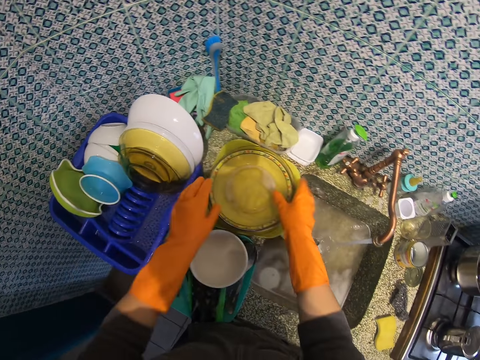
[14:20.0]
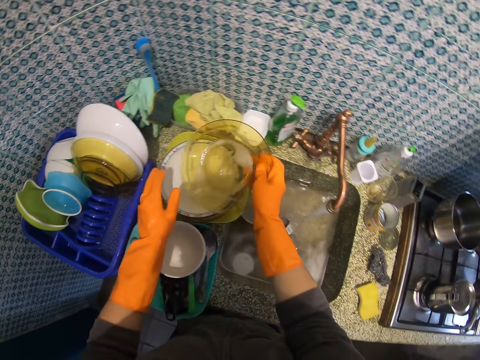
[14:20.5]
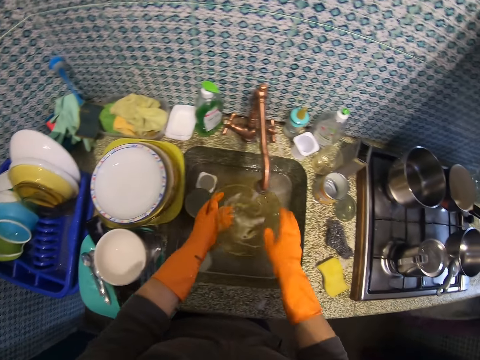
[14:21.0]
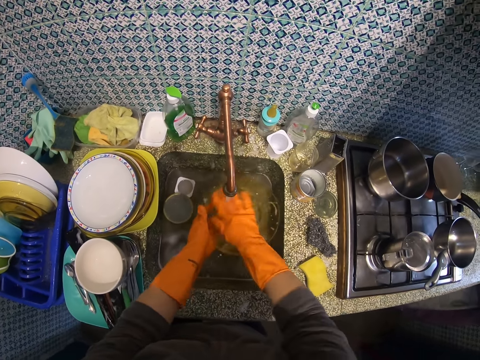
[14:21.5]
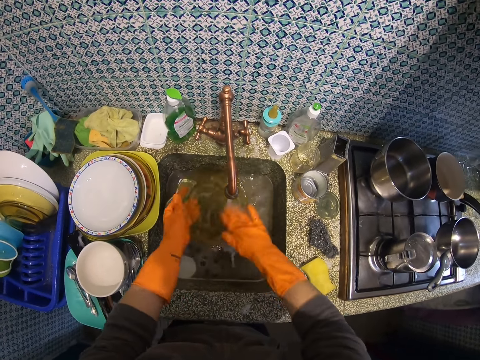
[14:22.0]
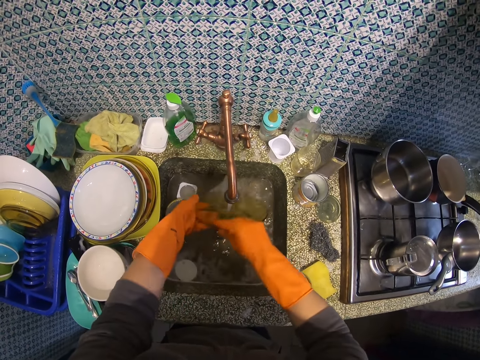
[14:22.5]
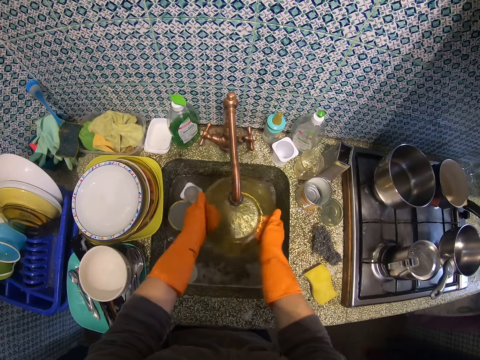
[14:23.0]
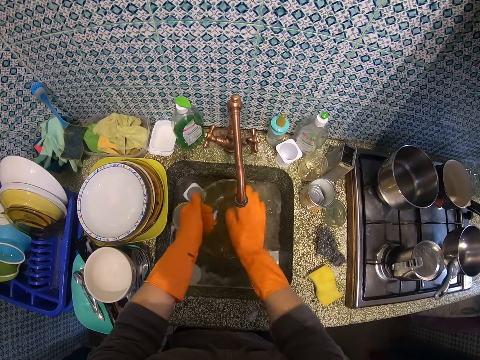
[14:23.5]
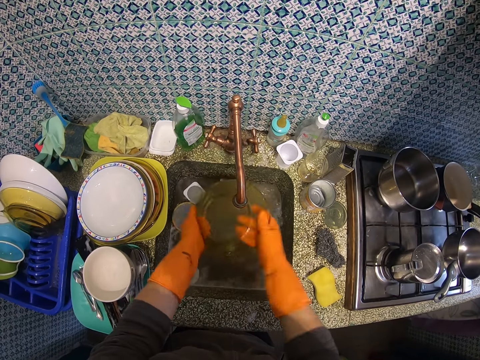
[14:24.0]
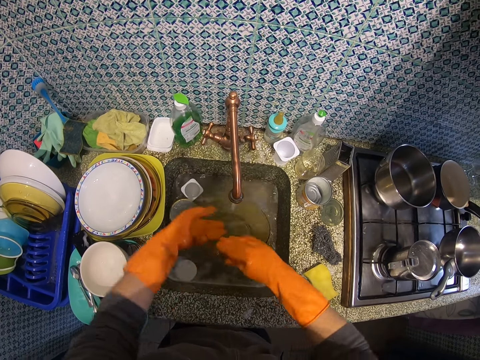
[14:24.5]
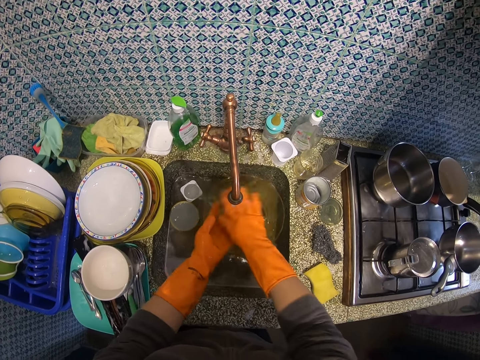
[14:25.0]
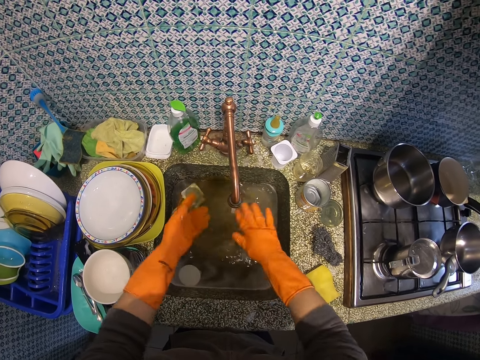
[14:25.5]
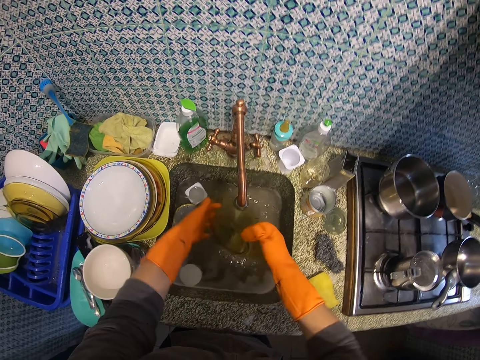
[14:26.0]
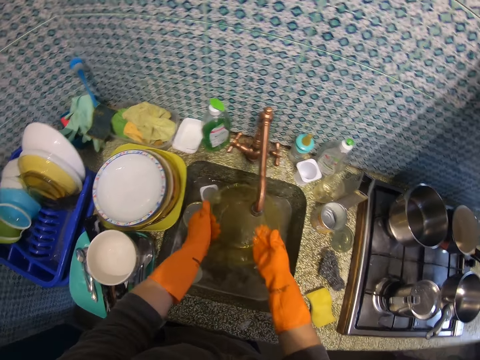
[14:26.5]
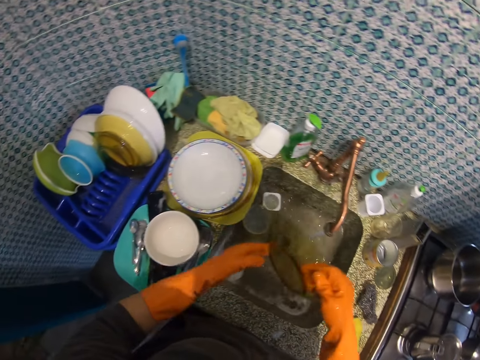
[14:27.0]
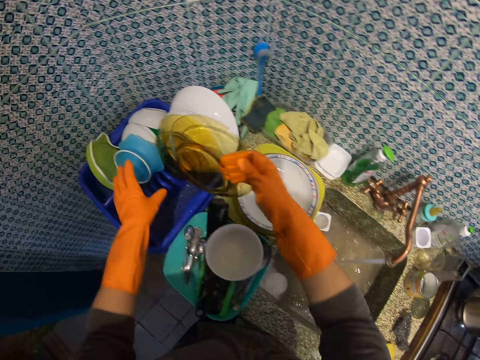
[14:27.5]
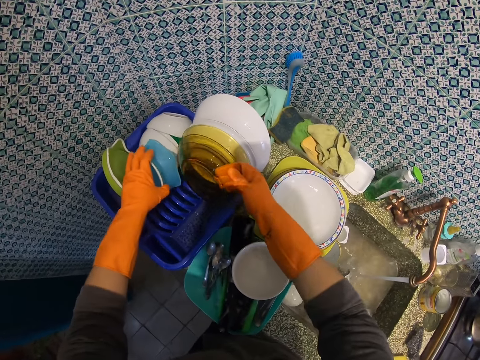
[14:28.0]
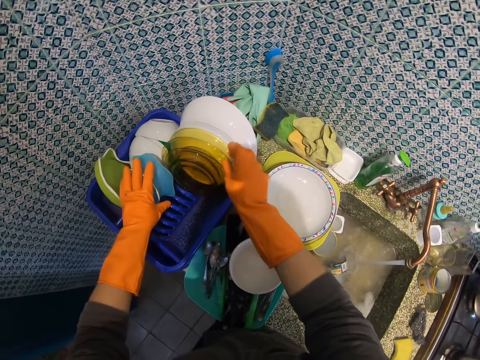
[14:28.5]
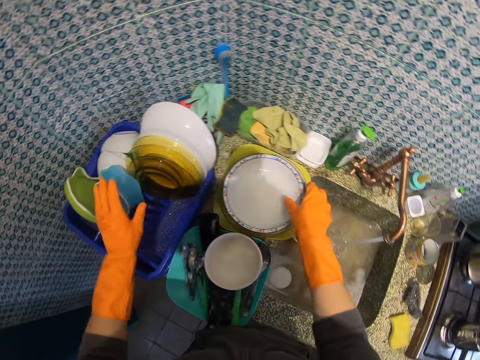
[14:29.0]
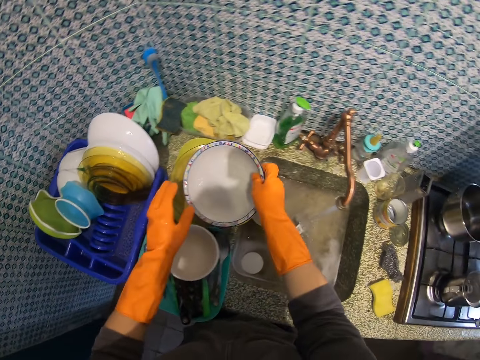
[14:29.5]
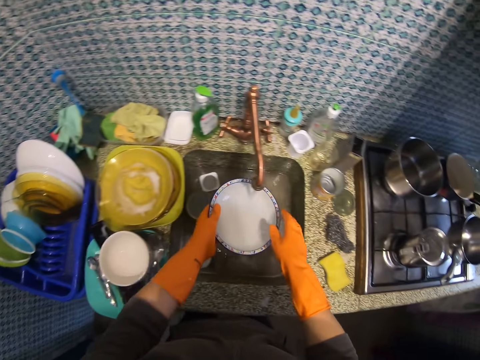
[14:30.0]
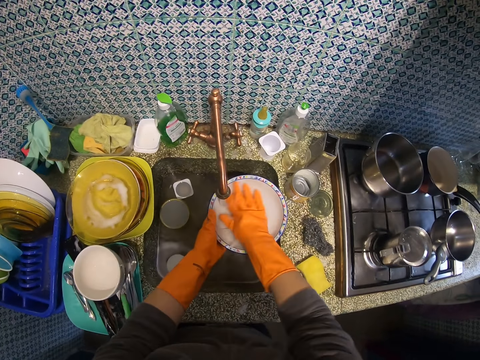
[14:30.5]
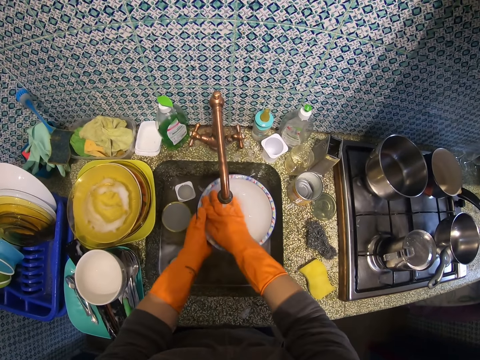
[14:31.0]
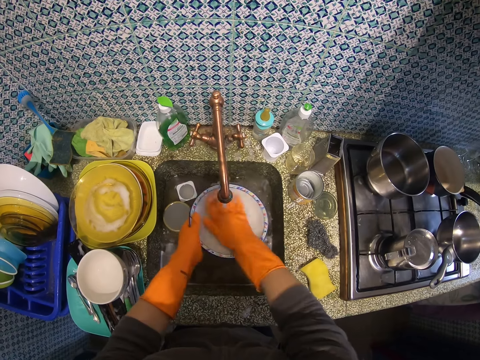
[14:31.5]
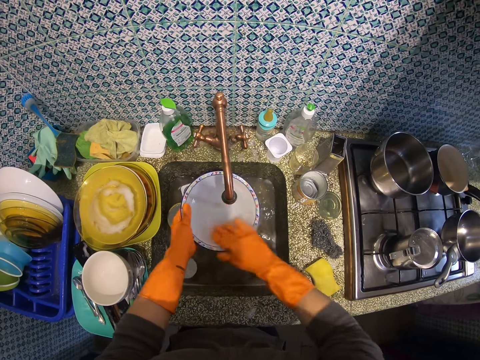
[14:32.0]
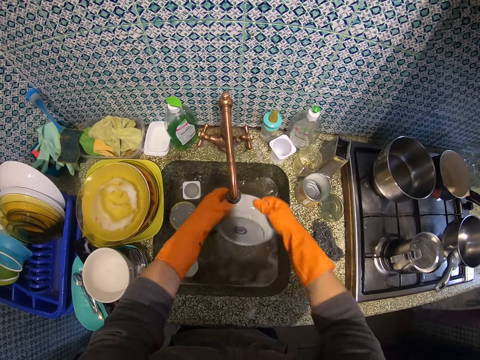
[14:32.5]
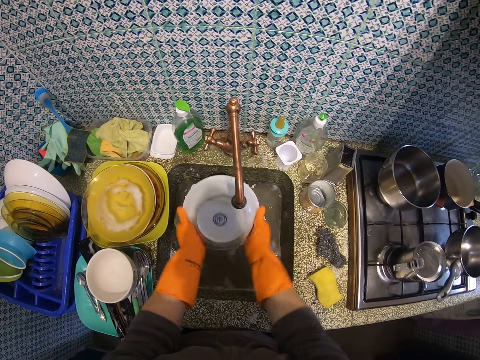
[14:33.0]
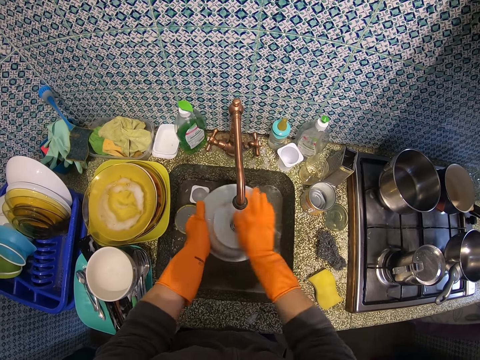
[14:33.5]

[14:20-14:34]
The camera wearer places the bowl on the rack. They pick up the glass plate from the top of another white plastic plate. They rinse the glass plate. They adjust the blue plate in the plate rack. They place the glass plate in the plate rack. They pick up a bowl. They place the bowl on the rack. They pick up the white plastic plate from the top of another glass plate. They rinse the white plastic plate.

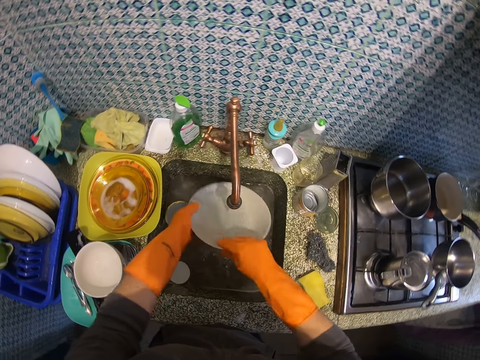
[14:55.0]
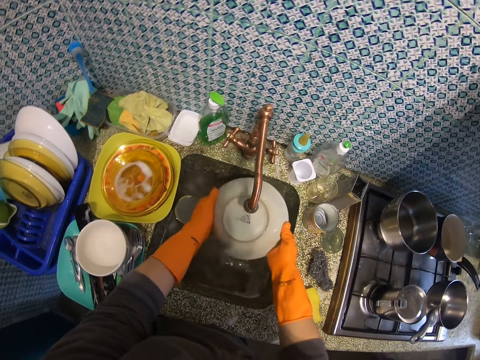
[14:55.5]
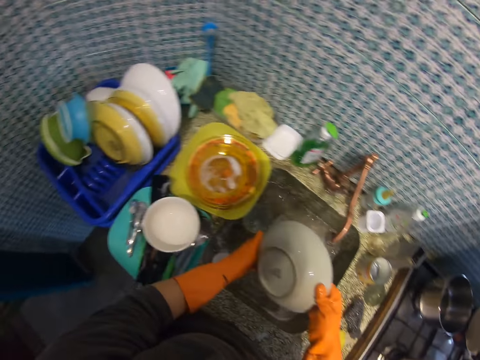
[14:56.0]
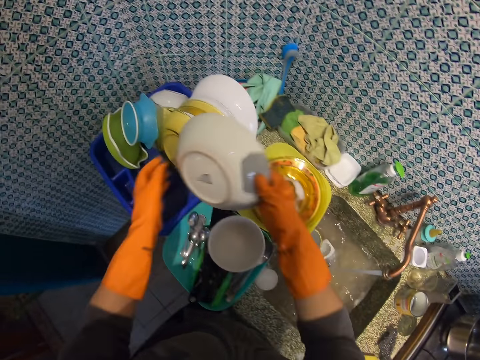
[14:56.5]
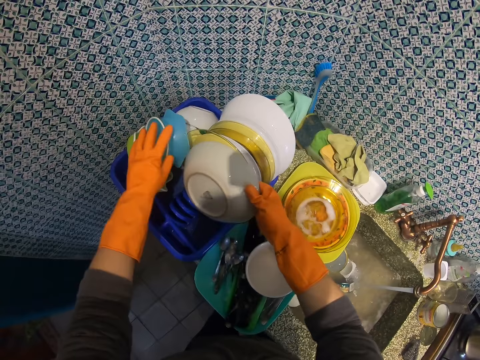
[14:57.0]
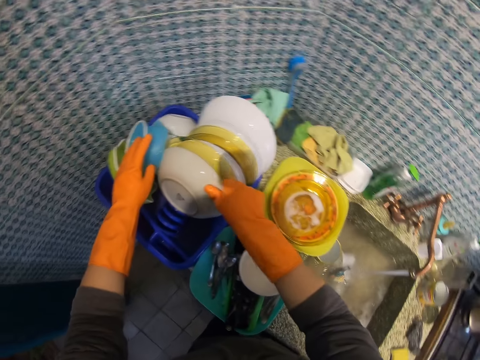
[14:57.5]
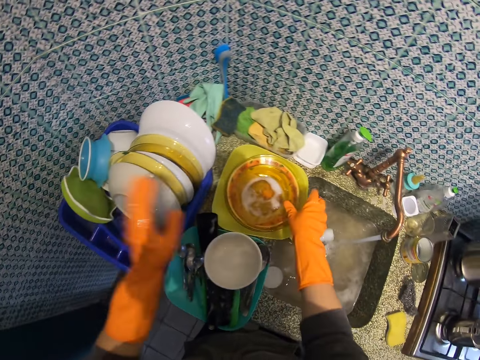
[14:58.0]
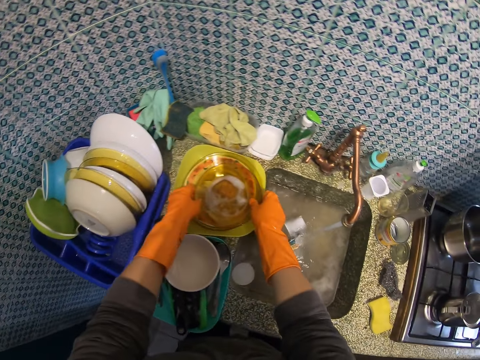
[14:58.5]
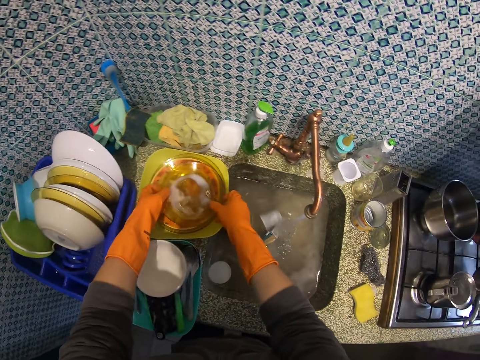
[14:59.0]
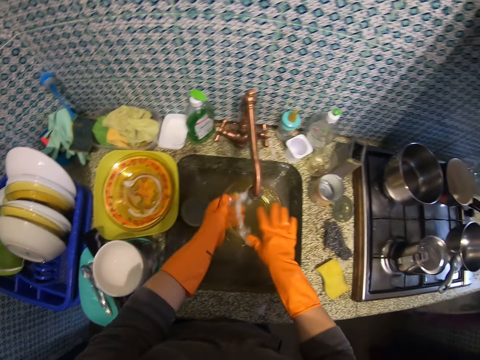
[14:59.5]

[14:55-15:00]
The camera wearer picks up a bowl. They adjust the blue plate in the plate rack. They place the bowl on the rack. They place the ceramic dish in the plate rack. They pick up the glass plate from the top of another glass plate.

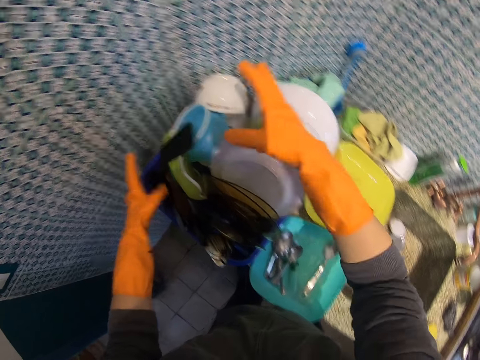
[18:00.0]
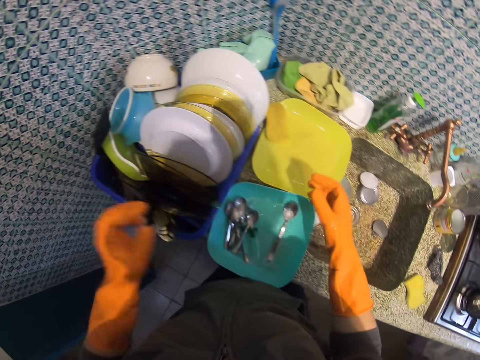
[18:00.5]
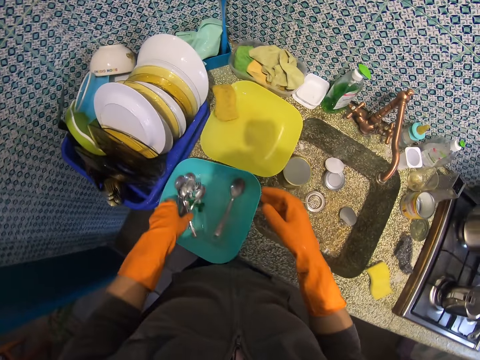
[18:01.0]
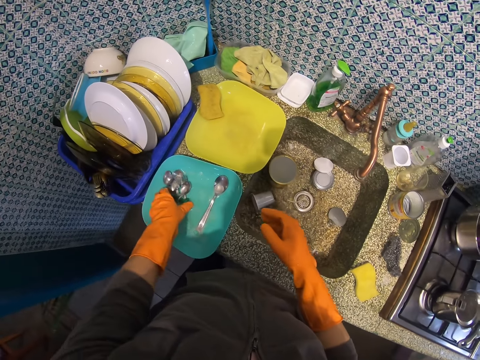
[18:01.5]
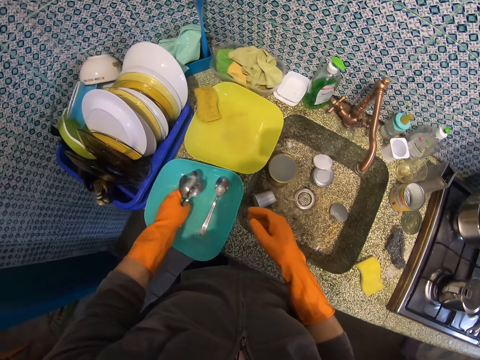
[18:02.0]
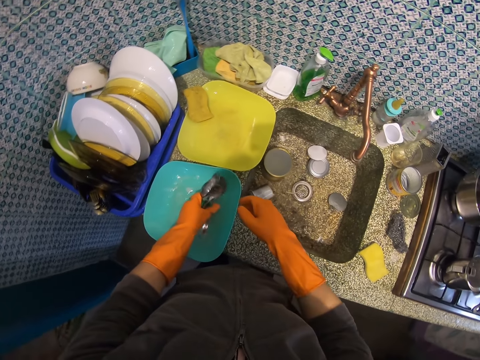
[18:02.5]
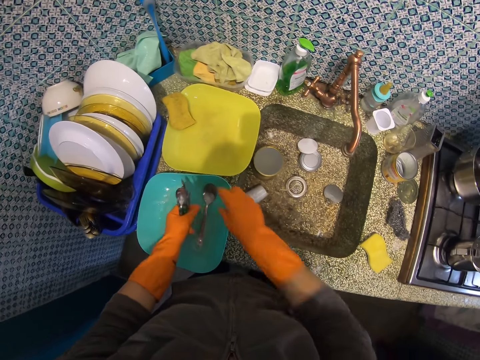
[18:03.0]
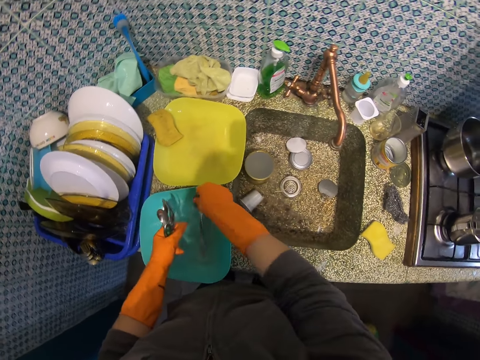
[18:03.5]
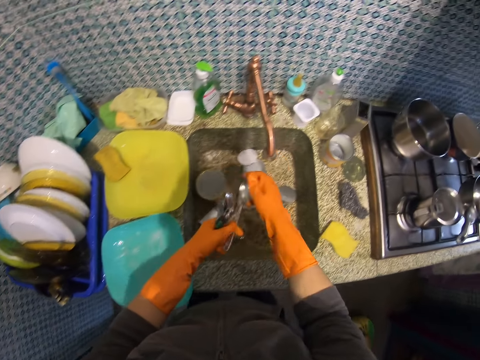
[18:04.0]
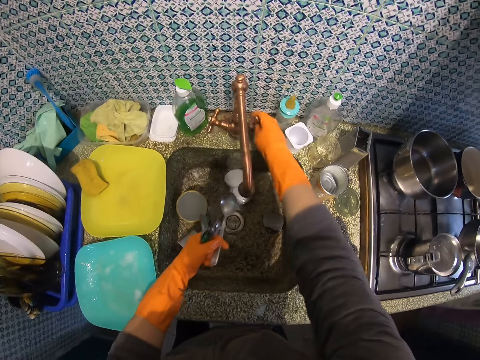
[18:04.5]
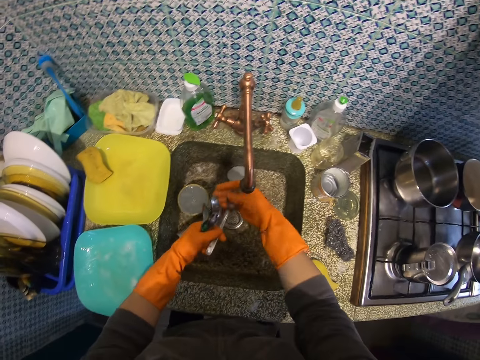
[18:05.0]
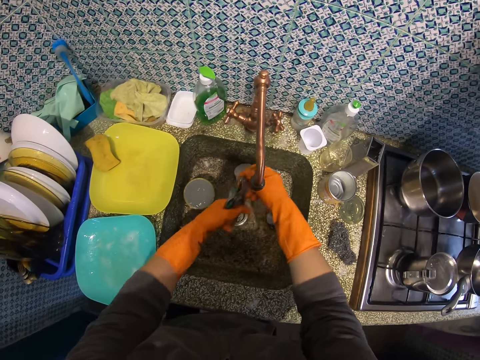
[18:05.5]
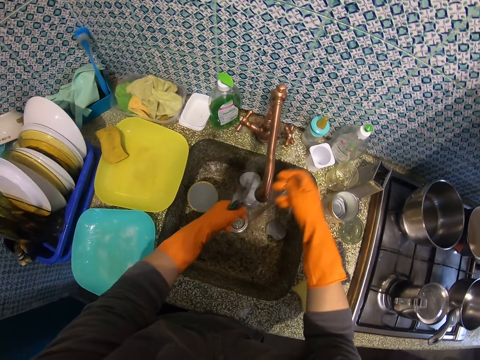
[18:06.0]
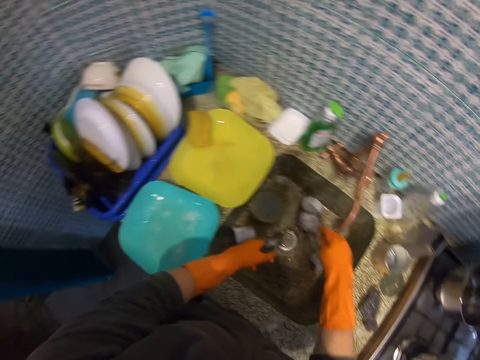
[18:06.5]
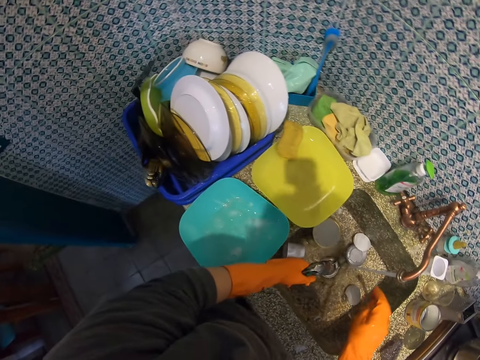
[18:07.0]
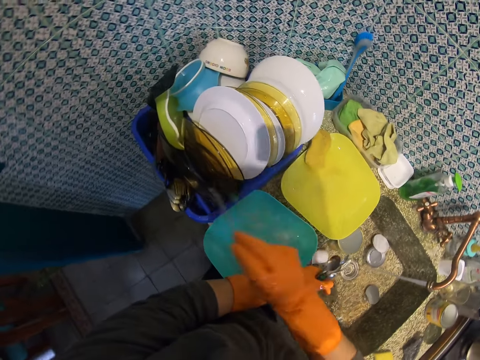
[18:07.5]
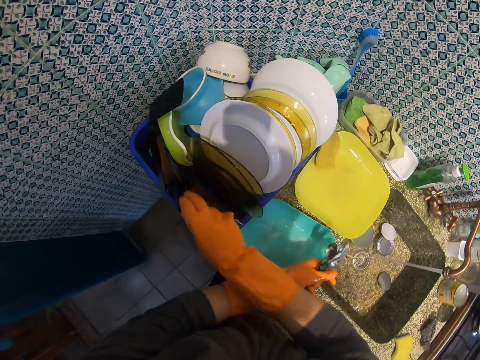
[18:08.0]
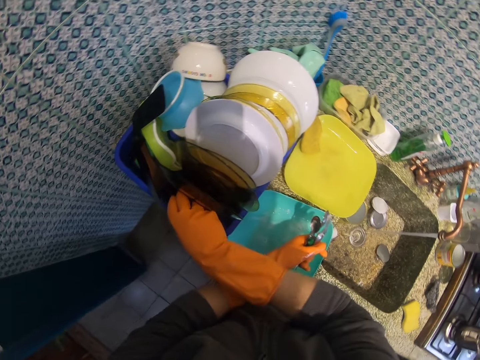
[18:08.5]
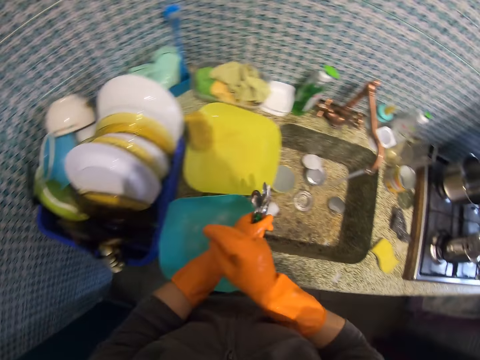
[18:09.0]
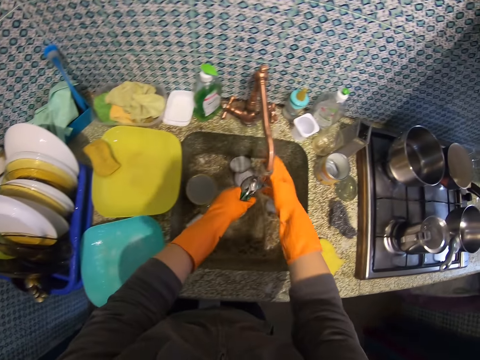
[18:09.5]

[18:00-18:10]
The camera wearer picks up cutlery from the blue plate. He picks up a spoon. He turns on the tap. He rinses the cutlery. He drips off water from one of the spoons in his hand. He places the spoon in the plate rack.
